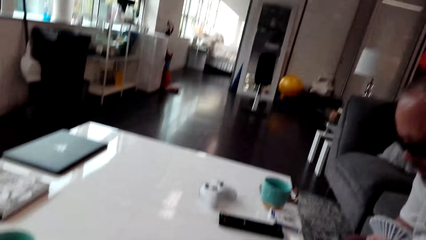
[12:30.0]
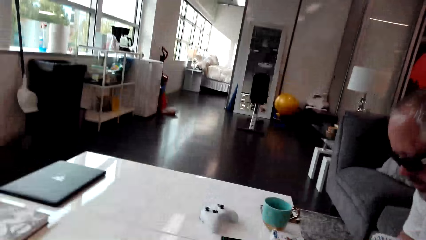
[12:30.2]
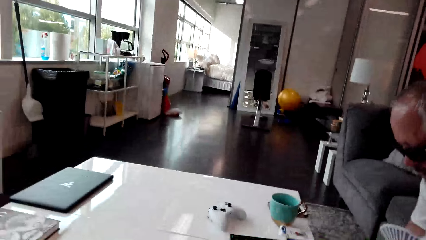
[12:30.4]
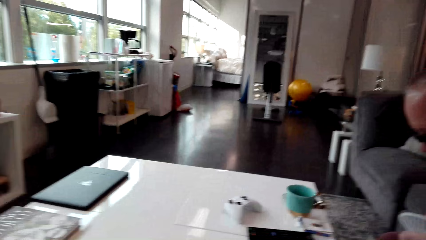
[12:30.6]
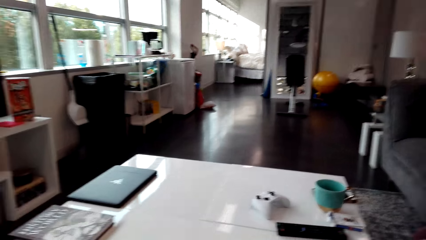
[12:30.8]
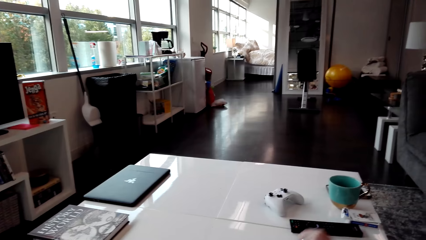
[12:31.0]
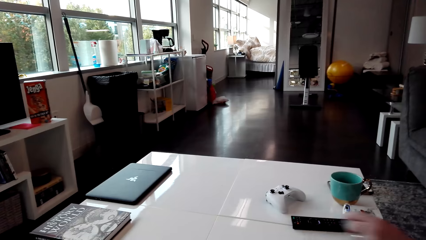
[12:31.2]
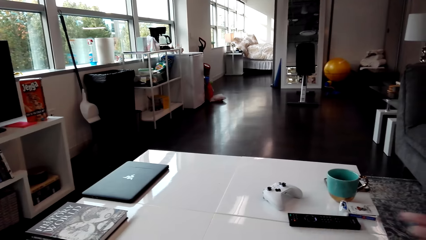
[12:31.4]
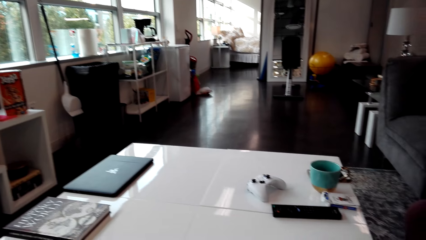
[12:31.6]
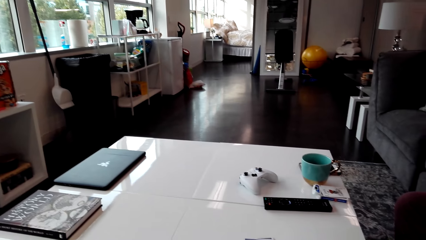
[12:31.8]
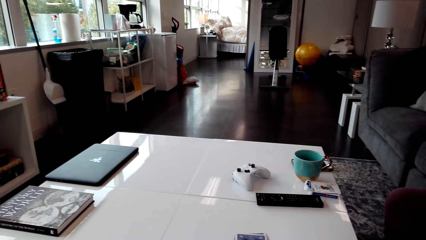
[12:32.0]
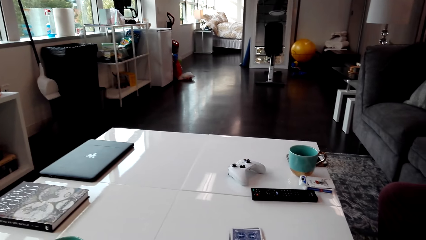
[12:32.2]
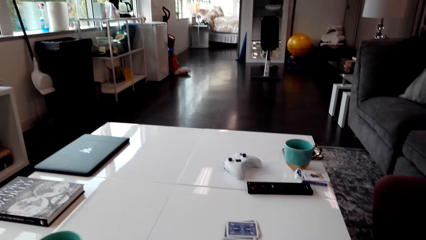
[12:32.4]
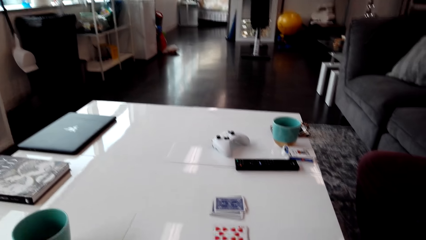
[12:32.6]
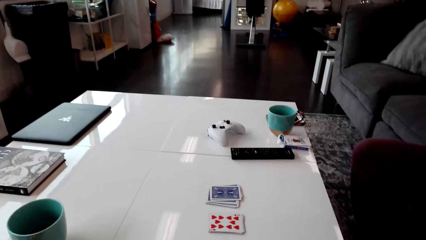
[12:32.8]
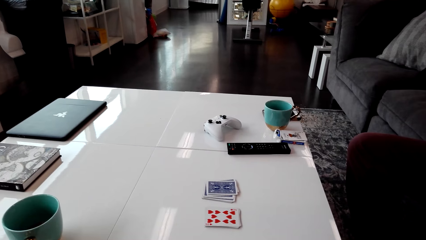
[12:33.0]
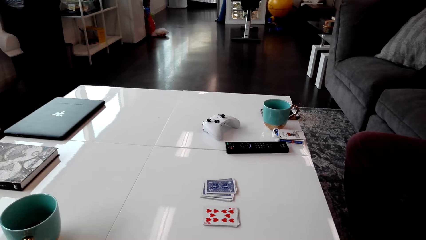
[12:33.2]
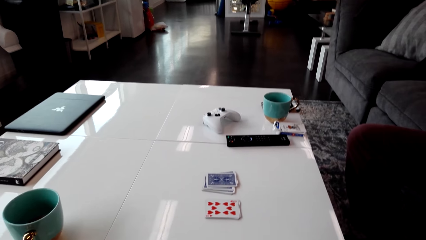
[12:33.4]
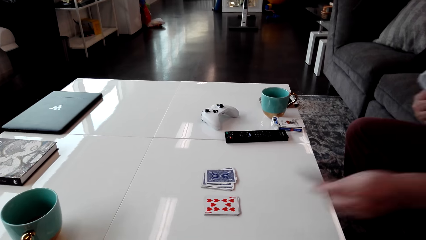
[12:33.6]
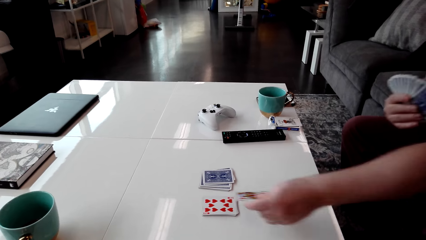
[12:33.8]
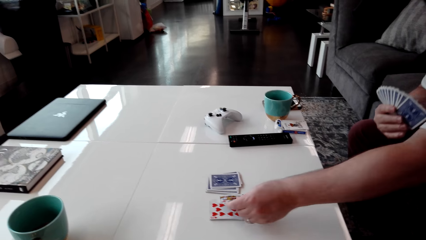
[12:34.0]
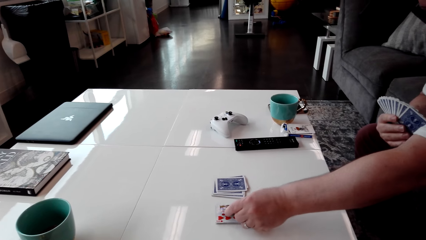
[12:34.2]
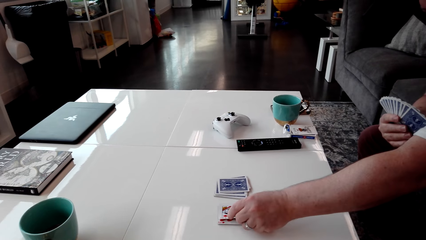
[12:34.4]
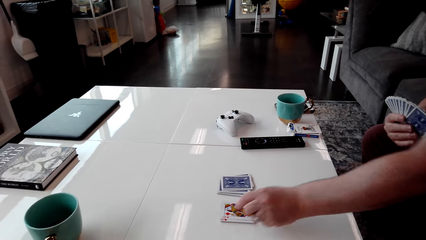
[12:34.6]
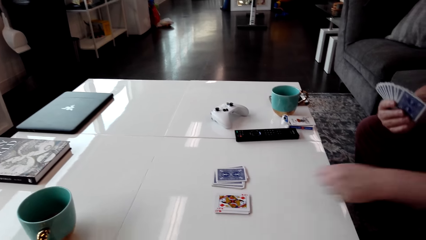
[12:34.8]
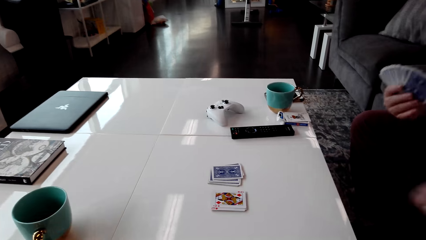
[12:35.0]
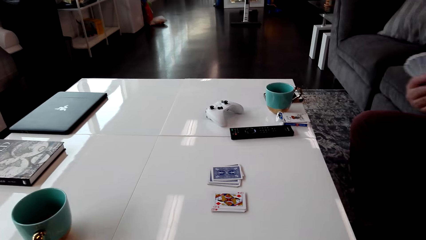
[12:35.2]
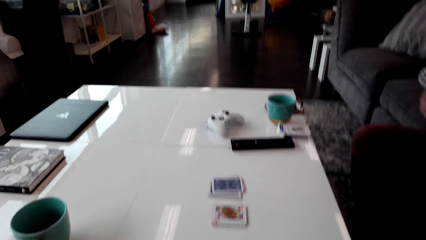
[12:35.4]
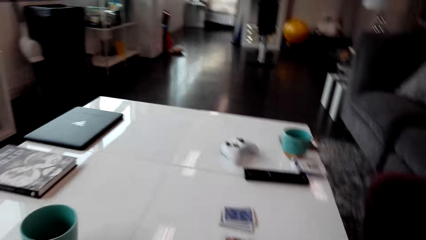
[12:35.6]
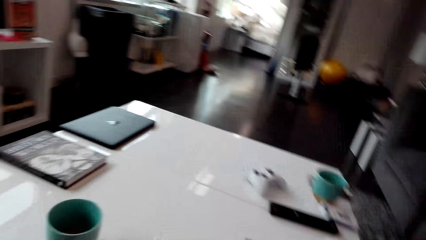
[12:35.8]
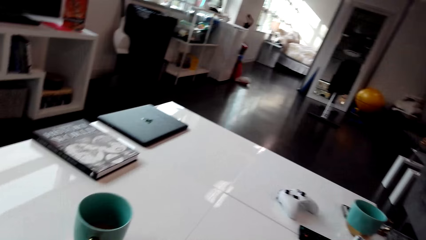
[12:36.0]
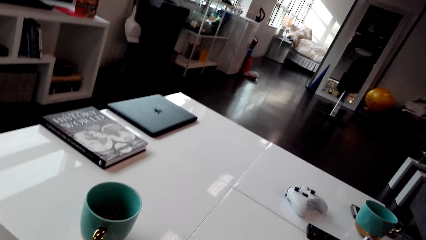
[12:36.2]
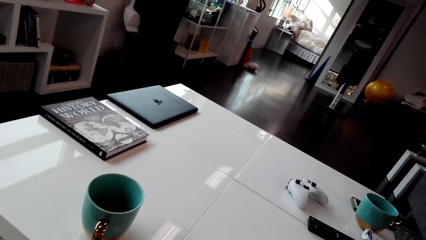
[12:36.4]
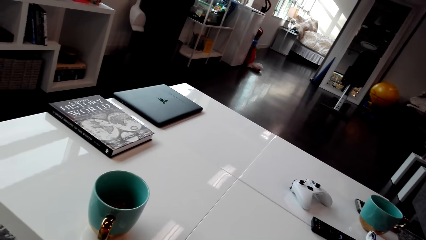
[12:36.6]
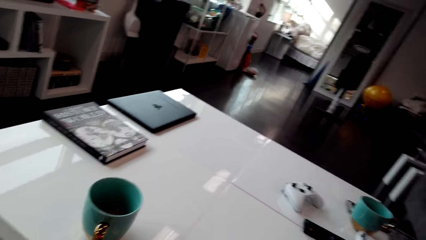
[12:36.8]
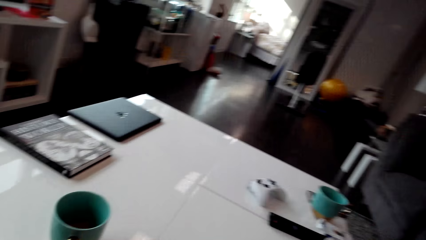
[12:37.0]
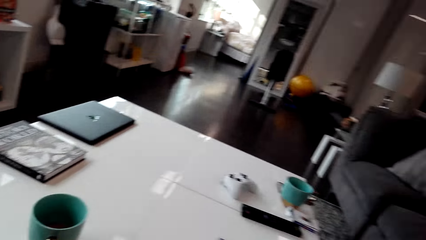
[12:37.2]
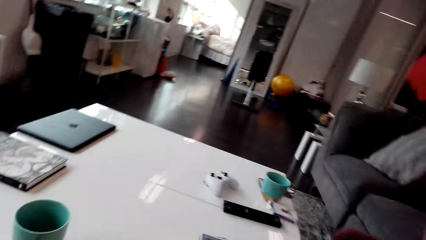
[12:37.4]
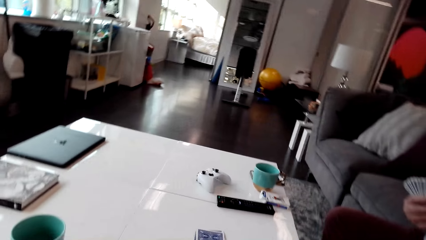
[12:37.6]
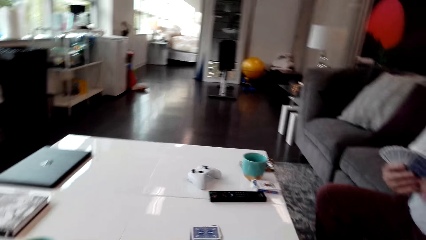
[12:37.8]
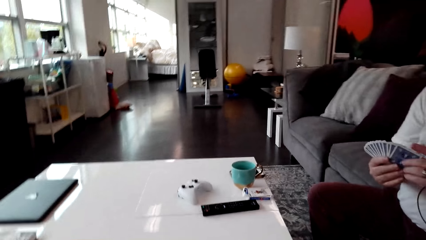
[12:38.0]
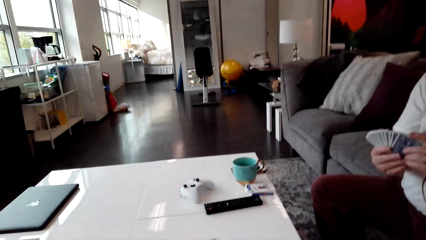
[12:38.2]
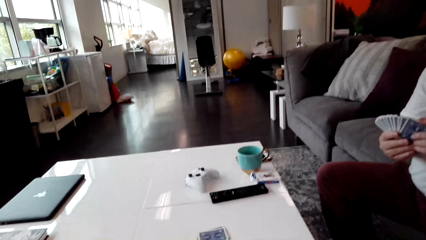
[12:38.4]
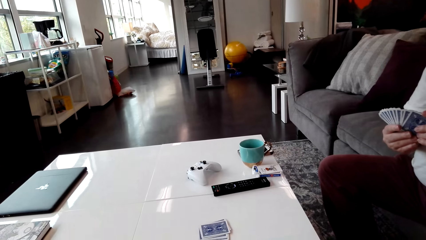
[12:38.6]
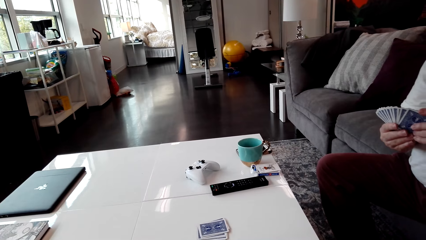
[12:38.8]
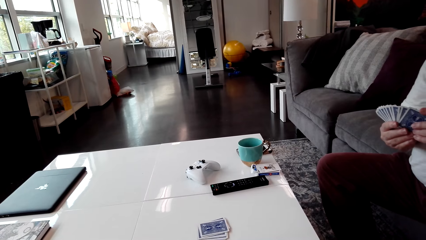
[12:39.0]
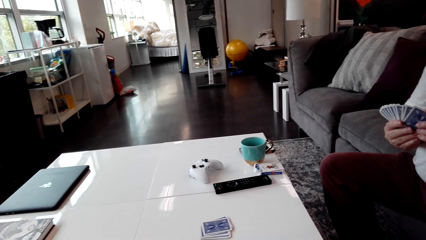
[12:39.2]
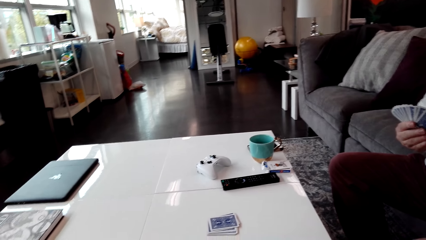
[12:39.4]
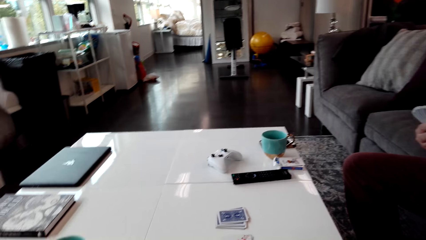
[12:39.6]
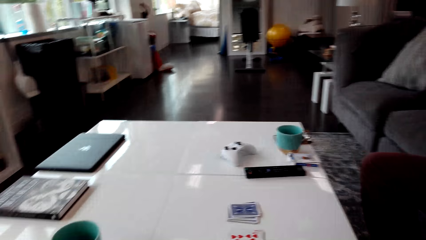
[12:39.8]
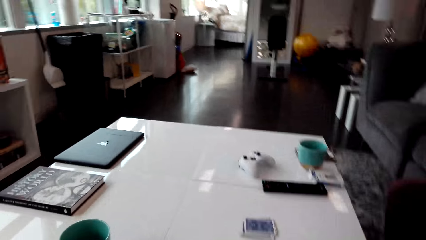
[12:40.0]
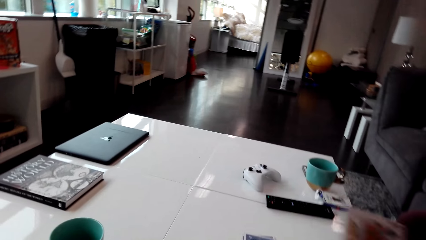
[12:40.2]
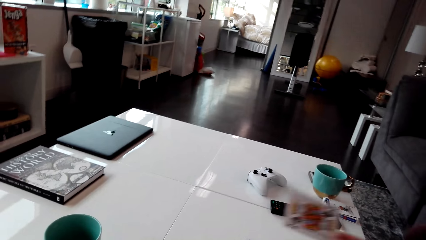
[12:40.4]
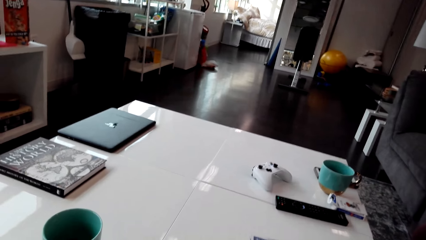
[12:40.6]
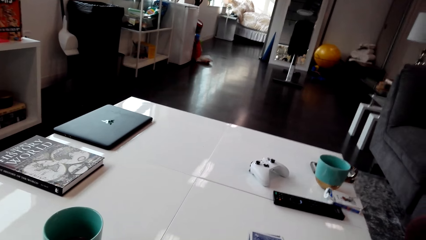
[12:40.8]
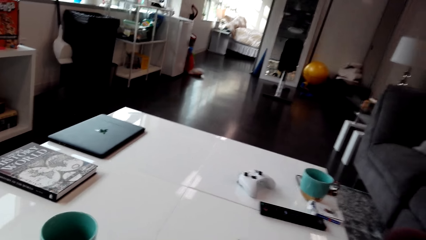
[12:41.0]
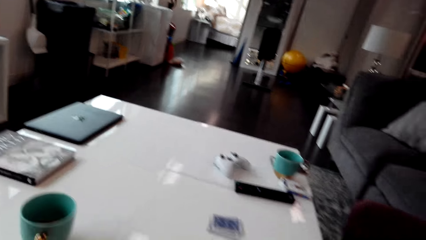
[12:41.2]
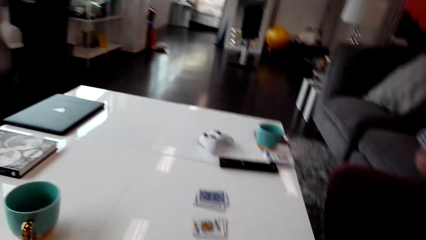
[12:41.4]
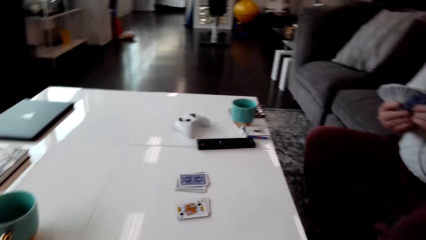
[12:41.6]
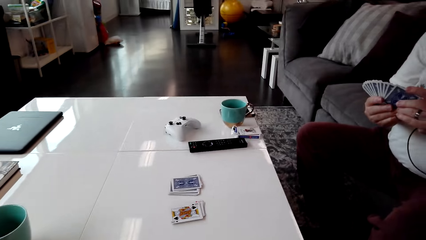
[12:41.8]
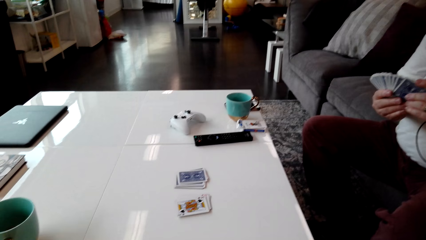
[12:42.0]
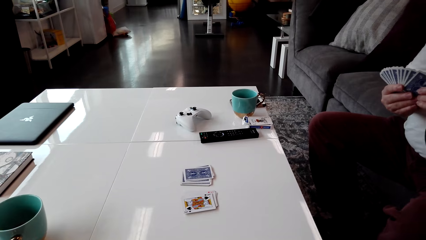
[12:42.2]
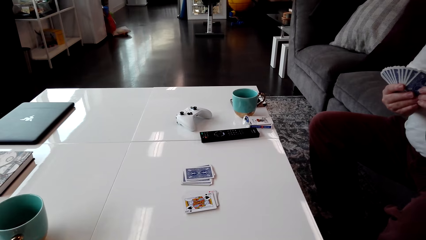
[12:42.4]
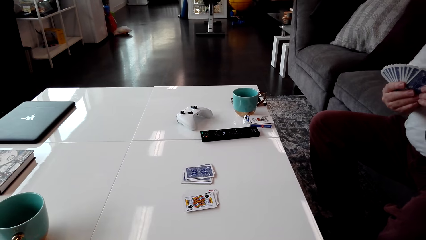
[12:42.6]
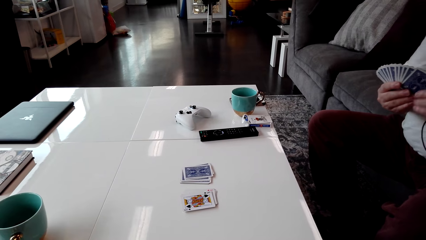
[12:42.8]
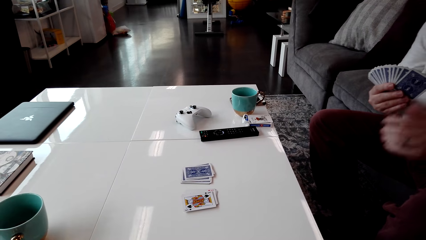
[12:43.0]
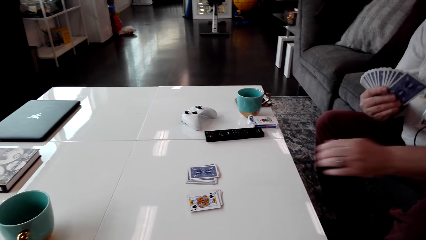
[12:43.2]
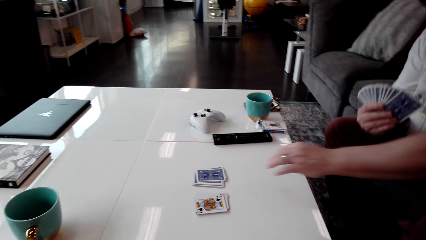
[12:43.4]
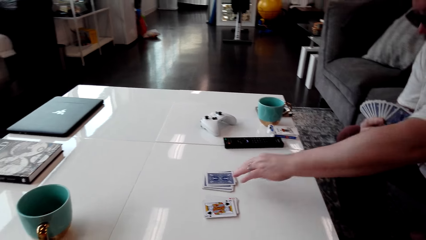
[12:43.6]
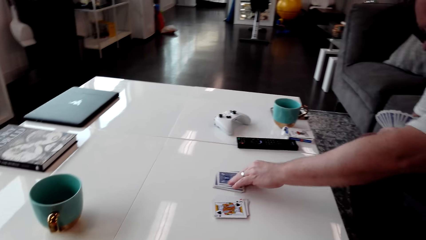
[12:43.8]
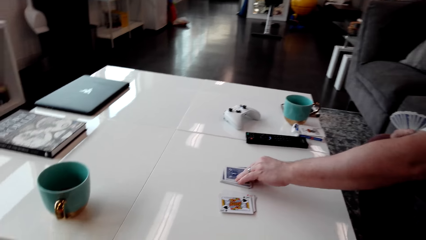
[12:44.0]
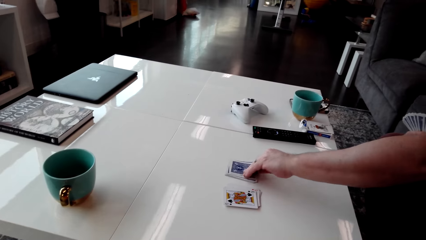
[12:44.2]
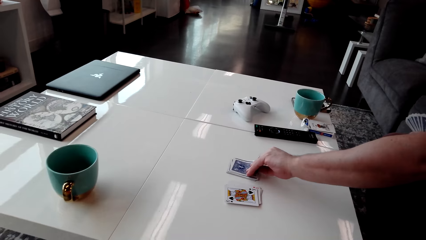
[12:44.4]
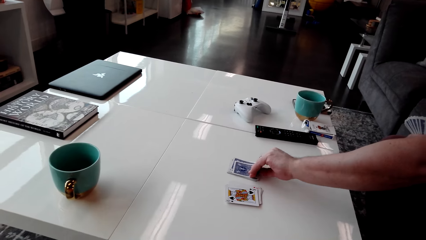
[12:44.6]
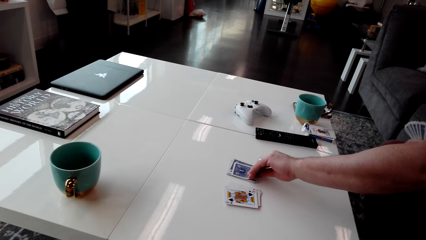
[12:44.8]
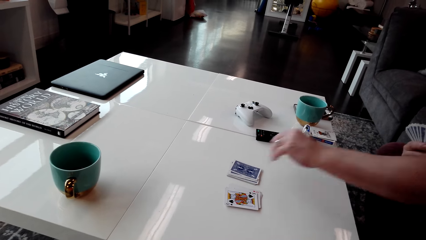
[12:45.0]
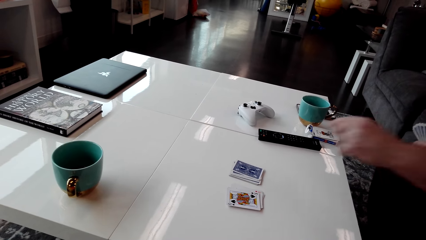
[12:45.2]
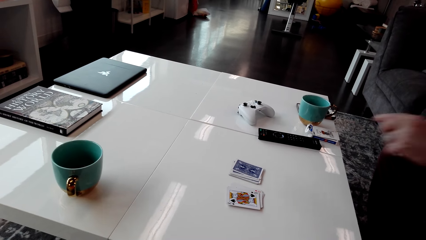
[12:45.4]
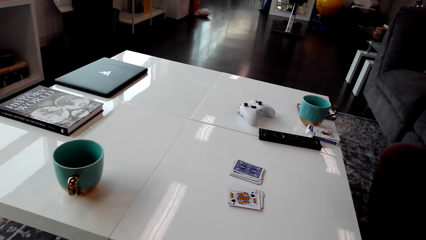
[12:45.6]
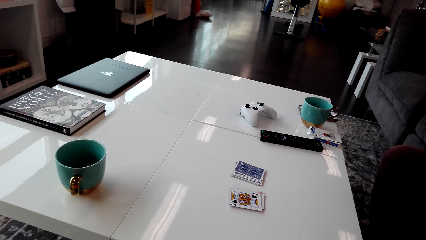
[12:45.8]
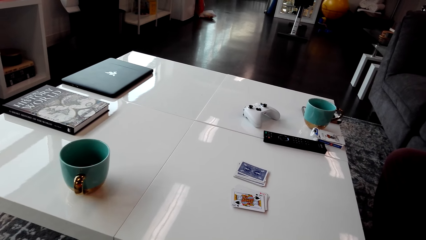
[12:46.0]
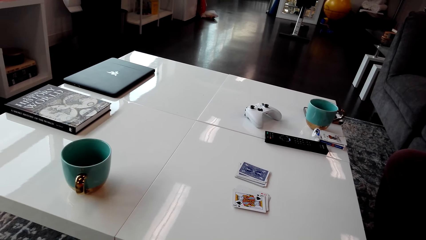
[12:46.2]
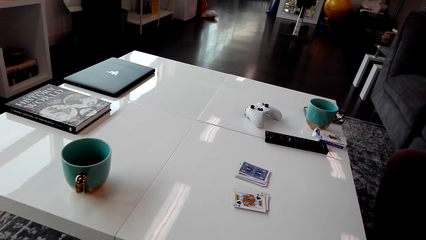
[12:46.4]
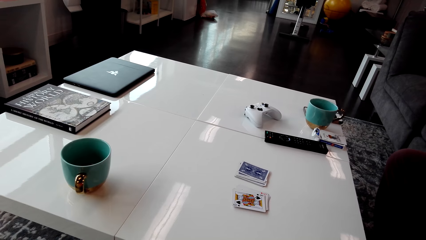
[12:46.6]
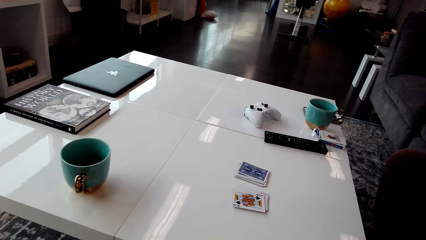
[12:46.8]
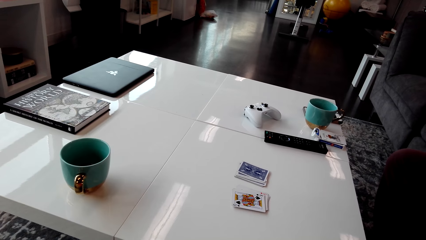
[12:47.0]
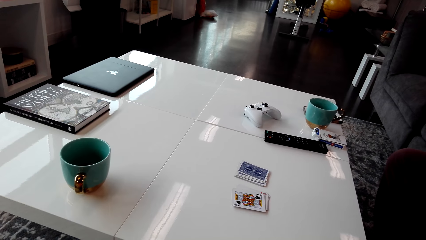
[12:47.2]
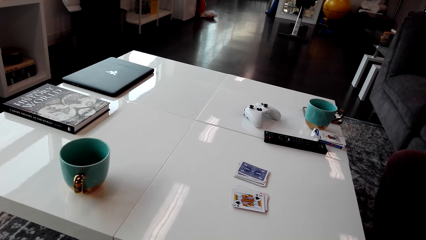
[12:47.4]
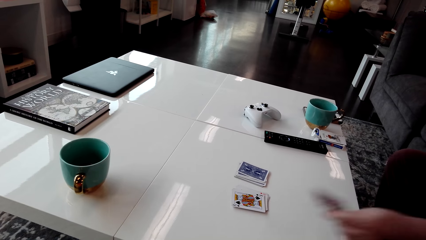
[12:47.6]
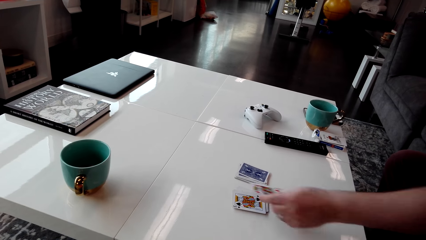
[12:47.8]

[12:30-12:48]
The camera wearer looks around. A man talks to the camera wearer. The man puts the playing card on the table. The camera wearer looks around. They put the playing card on the table. The man holds the playing cards with his hands and picks up the playing card on the table. The camera wearer looks around.
